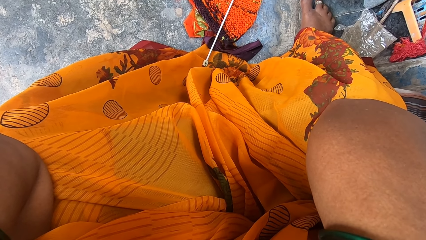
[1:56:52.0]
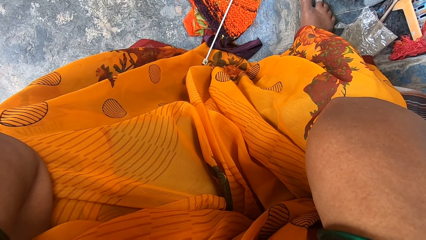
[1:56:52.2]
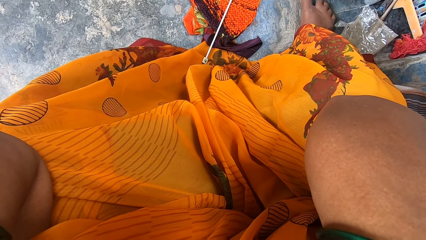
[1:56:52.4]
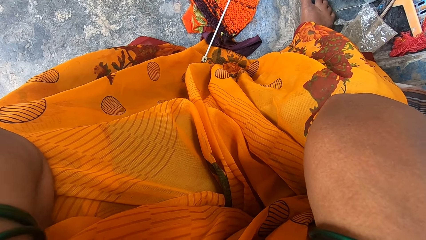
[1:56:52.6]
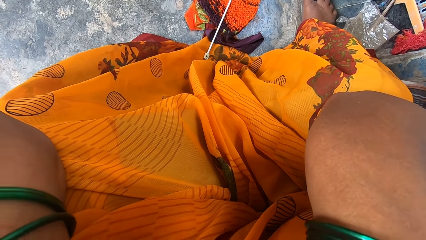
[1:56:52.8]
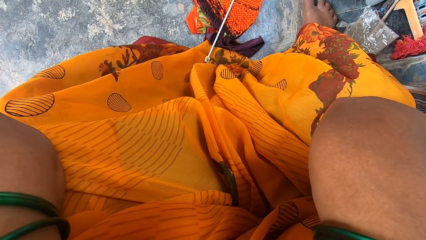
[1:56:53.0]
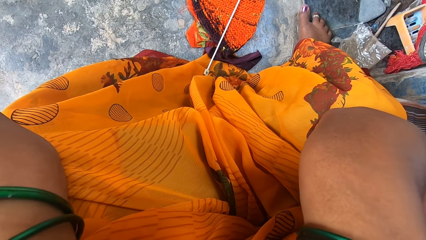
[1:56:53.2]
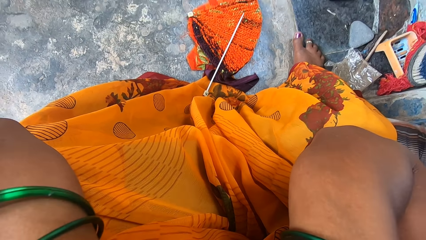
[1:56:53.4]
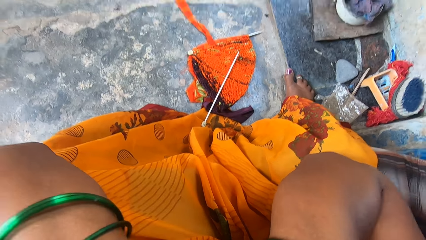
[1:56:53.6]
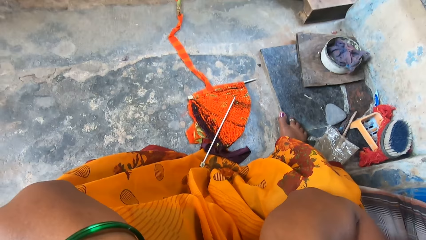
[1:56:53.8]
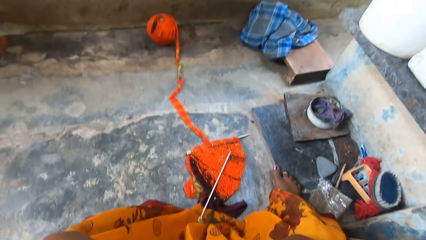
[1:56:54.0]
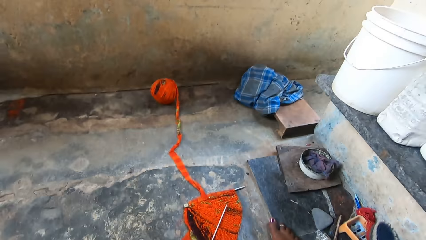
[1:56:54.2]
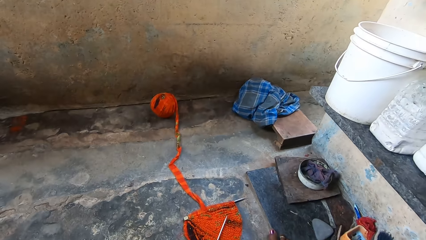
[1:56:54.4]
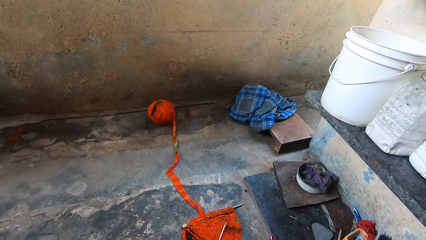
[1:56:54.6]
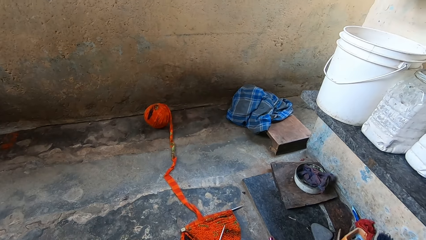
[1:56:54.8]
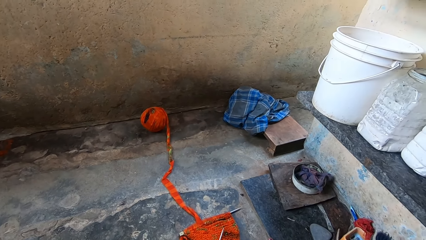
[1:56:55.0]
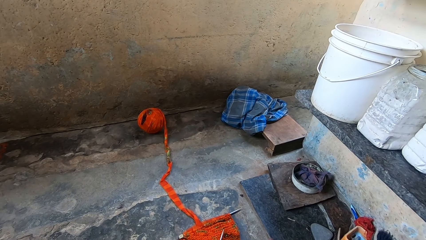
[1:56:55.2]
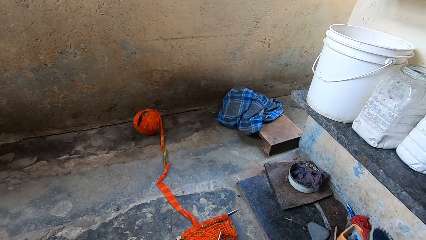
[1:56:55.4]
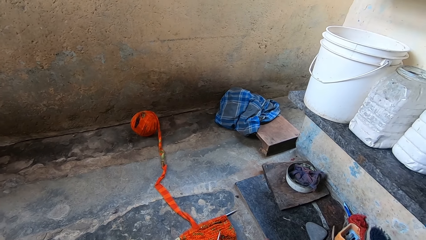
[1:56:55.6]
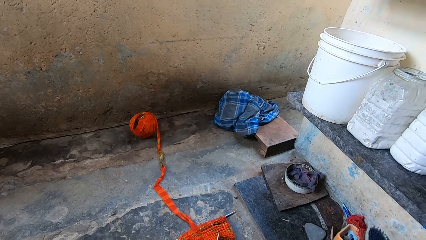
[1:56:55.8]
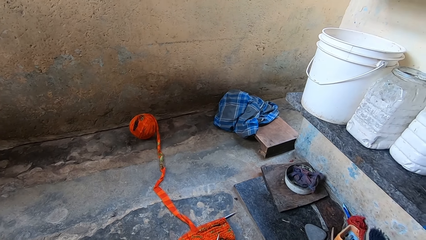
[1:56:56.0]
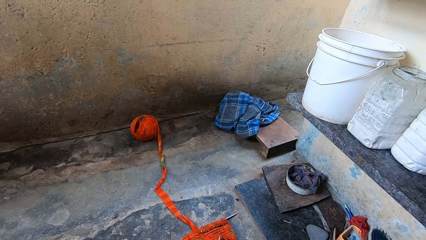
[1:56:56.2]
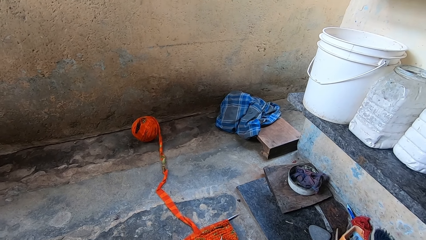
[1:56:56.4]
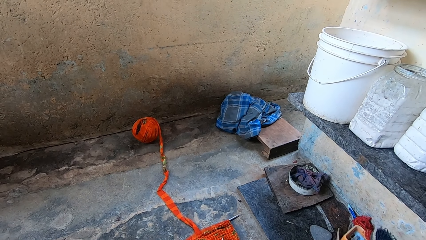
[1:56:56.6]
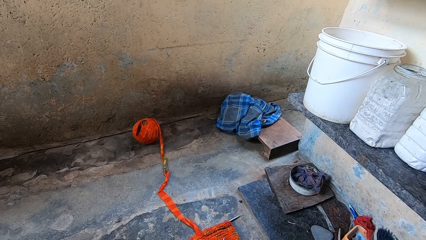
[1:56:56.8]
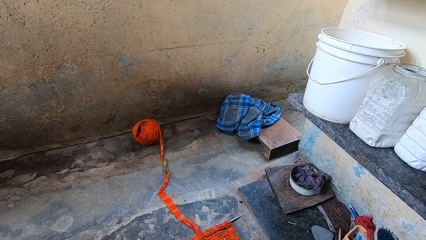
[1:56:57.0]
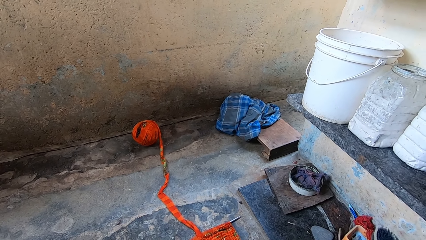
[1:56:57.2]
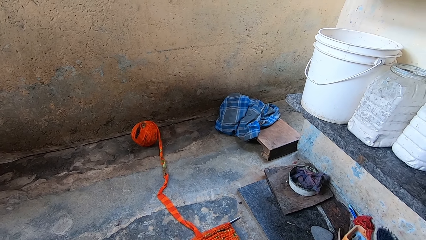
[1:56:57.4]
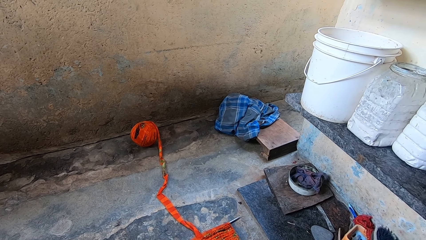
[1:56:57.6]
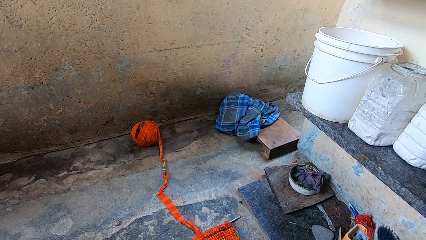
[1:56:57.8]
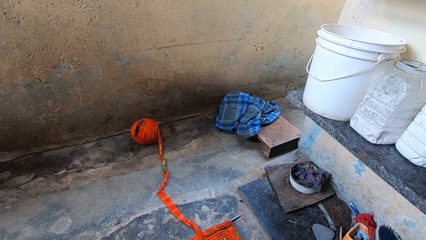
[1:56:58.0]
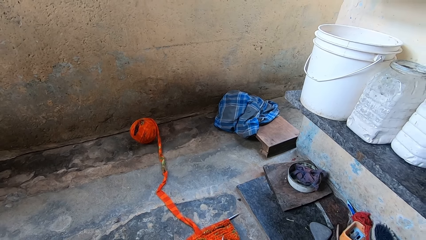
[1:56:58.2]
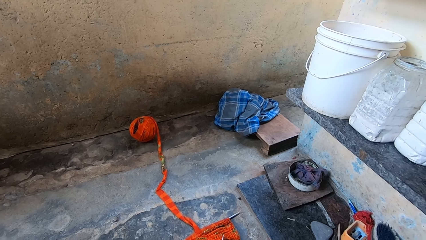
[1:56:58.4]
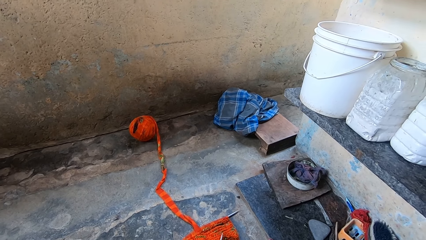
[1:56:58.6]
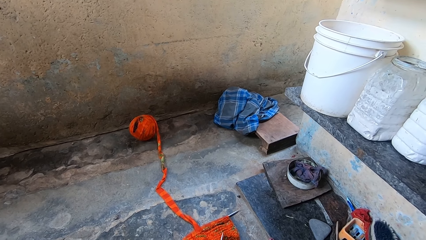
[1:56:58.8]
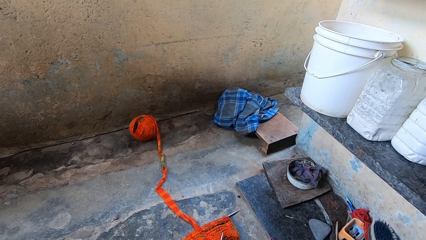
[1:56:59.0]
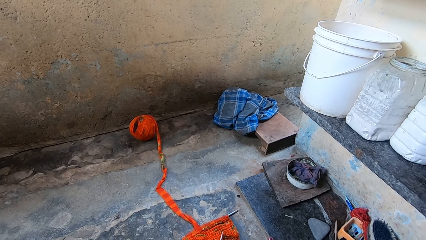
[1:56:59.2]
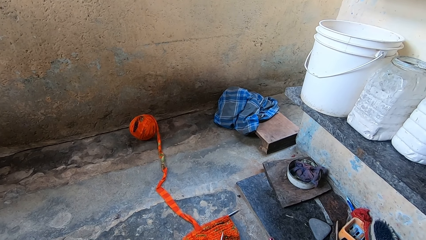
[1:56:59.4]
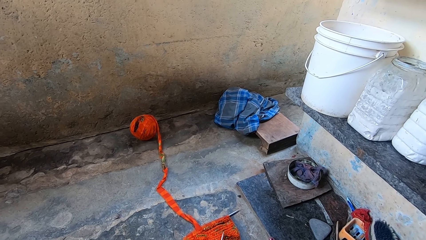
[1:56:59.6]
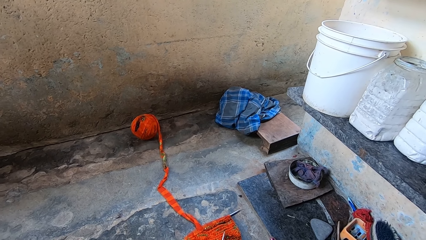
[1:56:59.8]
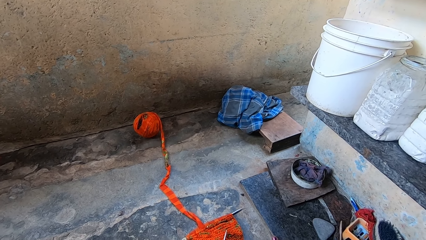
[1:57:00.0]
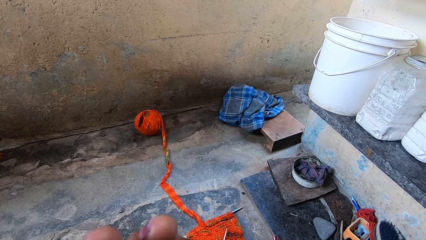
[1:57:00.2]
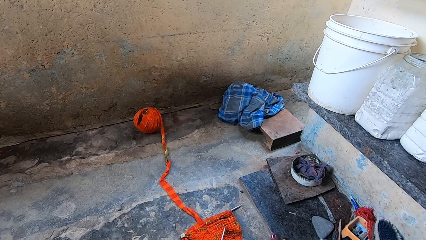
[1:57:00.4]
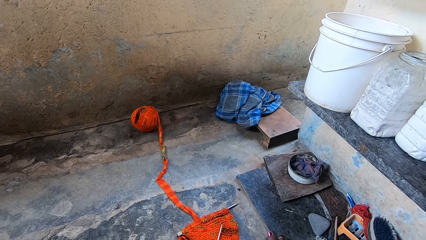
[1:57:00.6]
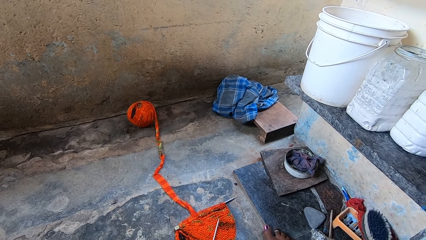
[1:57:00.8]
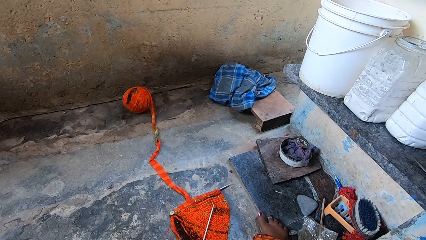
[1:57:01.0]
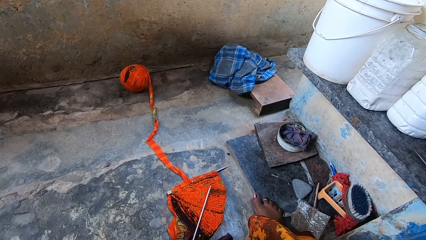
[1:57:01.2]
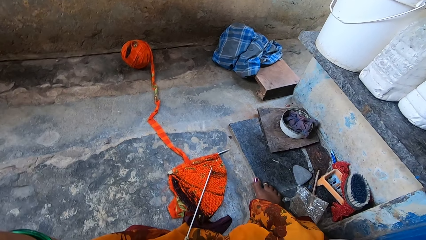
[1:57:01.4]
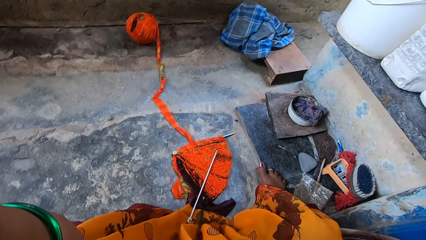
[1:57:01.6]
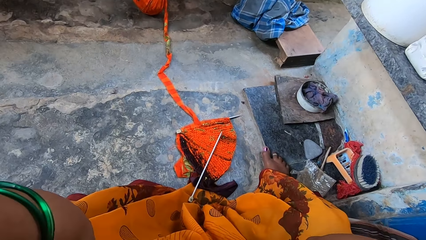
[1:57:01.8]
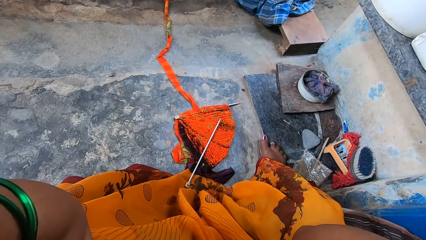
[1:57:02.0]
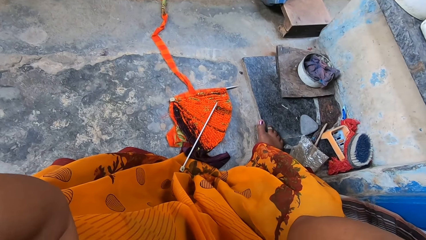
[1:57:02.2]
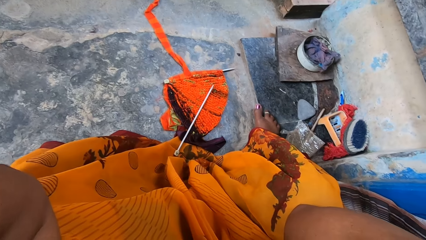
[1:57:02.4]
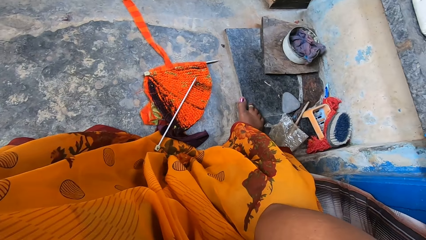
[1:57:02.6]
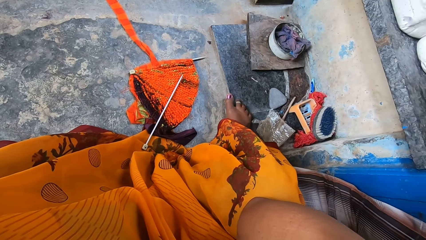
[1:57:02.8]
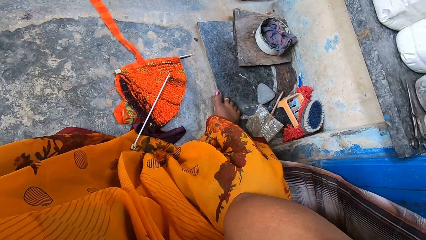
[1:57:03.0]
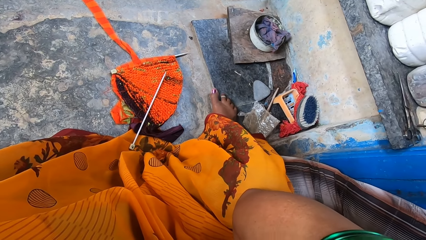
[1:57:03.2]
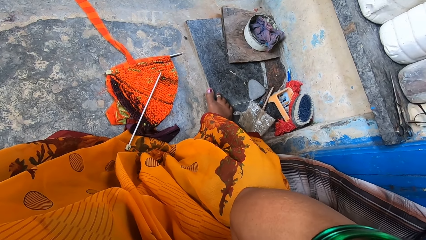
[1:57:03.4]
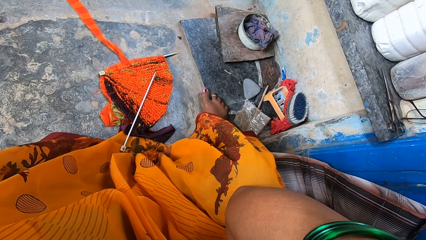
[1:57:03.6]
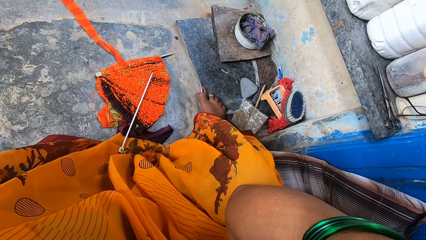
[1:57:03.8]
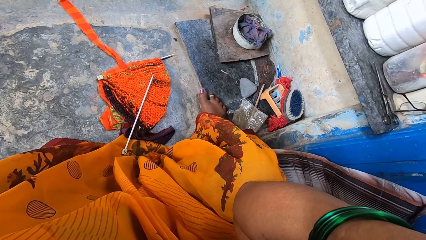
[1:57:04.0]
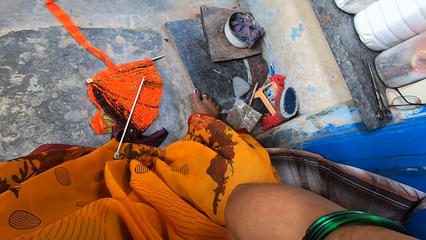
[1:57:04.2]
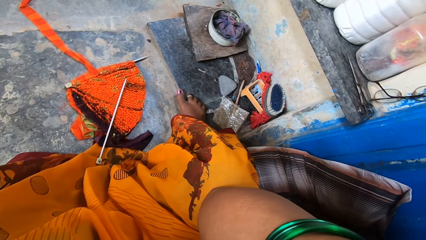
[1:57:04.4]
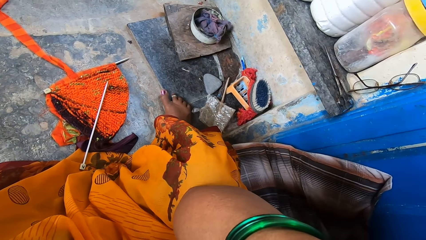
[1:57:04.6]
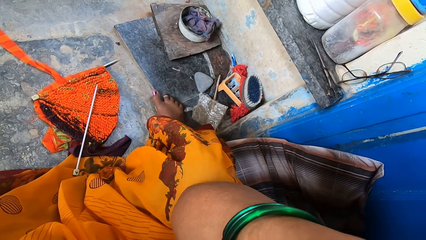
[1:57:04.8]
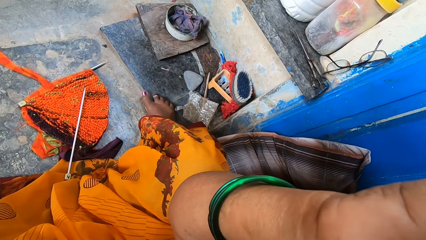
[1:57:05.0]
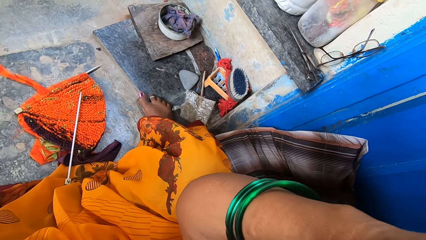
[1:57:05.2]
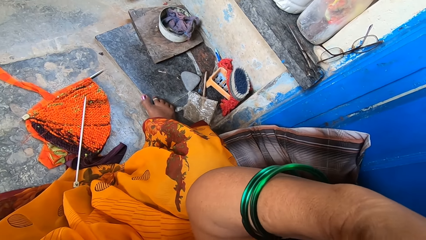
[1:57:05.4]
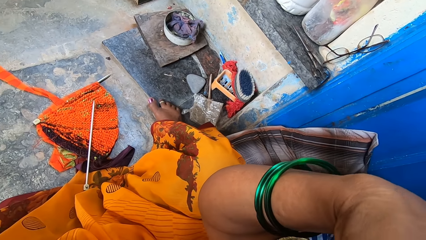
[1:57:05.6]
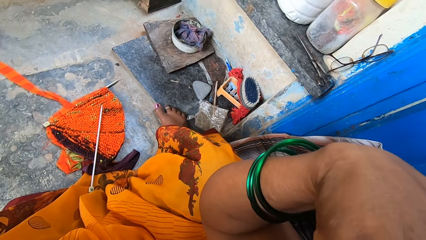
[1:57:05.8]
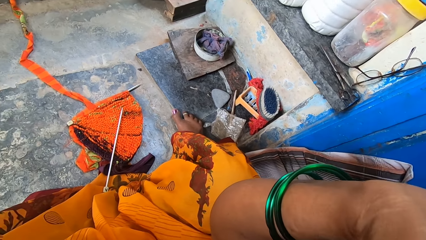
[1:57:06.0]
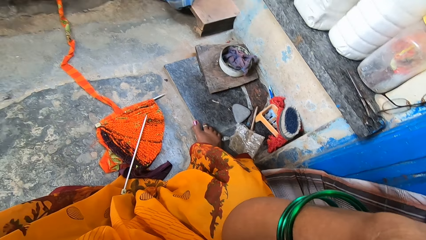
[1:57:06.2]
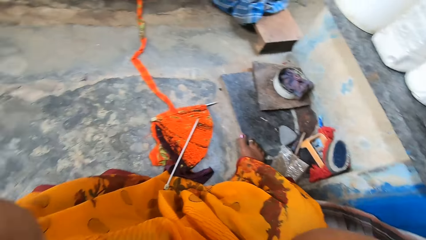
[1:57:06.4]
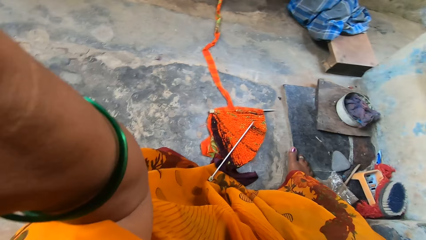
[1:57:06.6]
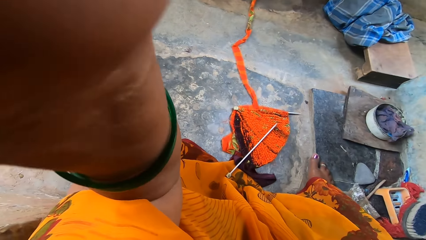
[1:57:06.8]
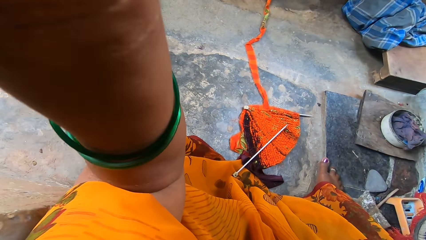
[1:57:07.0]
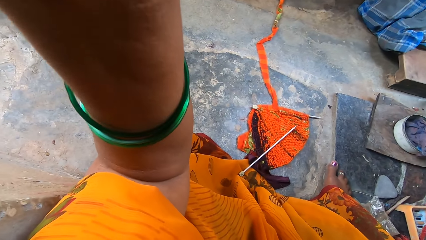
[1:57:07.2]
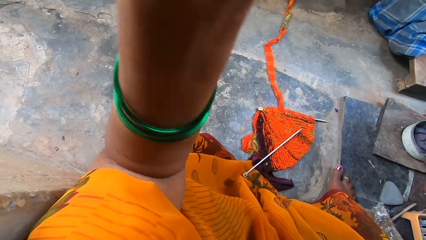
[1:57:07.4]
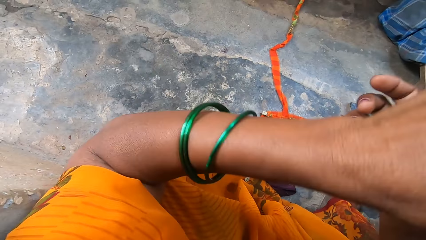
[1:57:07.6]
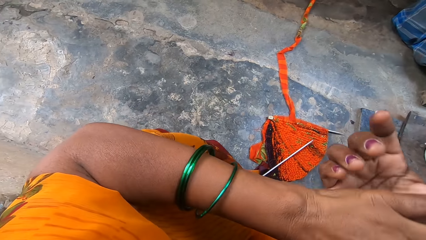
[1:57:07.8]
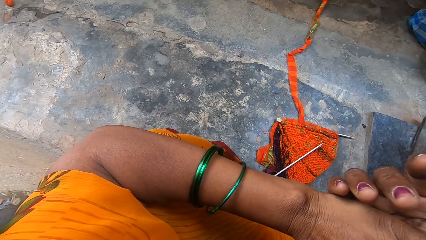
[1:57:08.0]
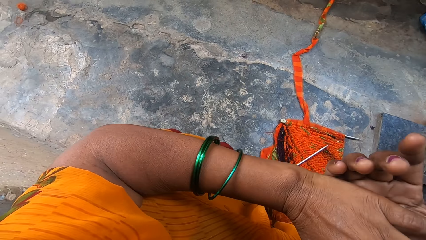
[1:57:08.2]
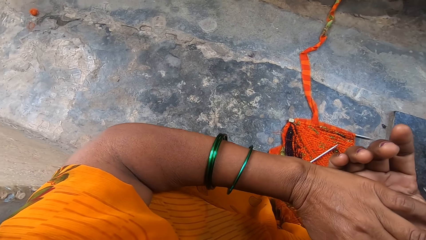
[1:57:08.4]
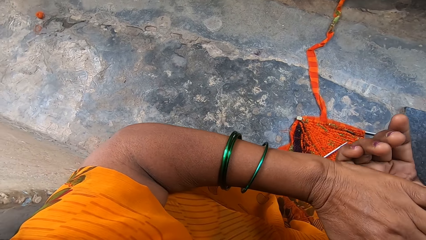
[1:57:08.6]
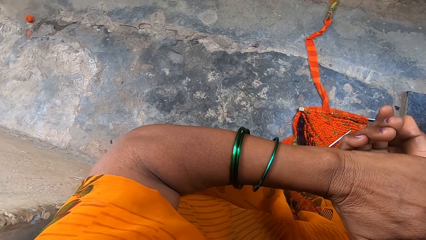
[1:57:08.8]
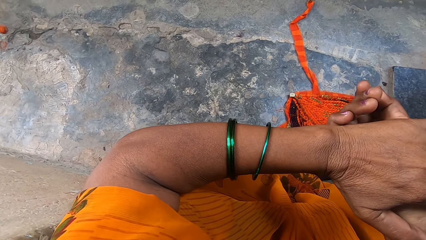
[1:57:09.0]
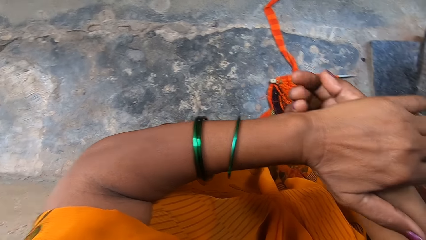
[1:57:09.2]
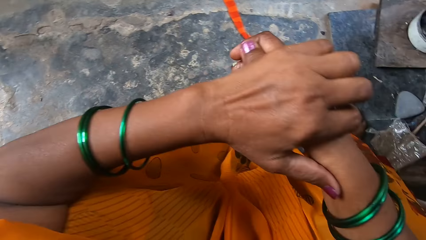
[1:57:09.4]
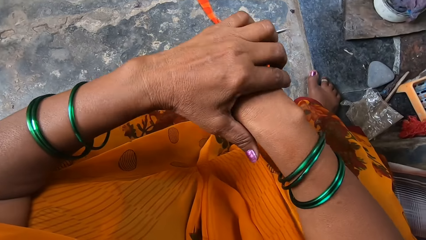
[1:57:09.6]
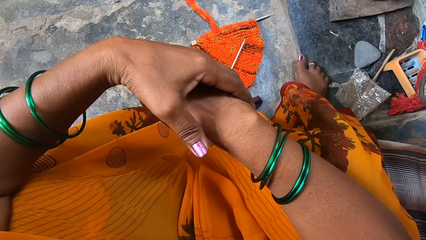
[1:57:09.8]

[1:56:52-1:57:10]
The camera wearer looks in the direction of the ball of yarn on the floor. She looks in the direction of the knit fabric on the floor. She rubs her hands together. She joins her hands together.
